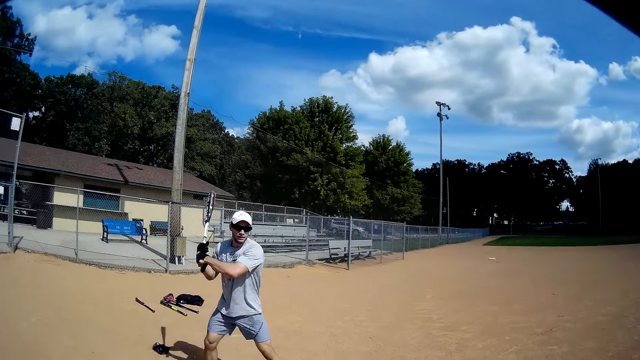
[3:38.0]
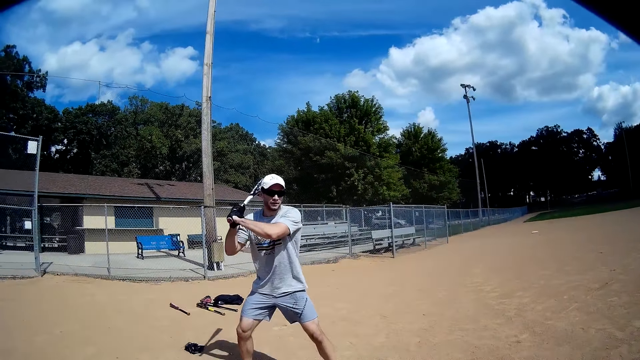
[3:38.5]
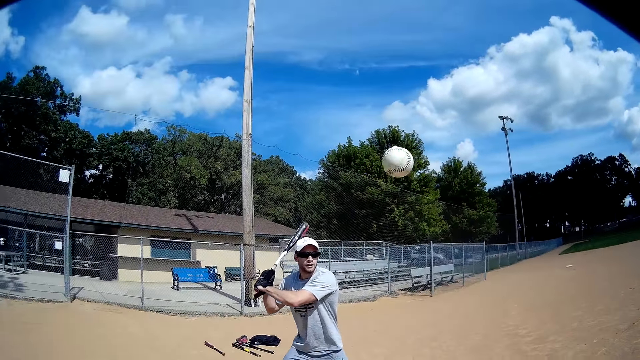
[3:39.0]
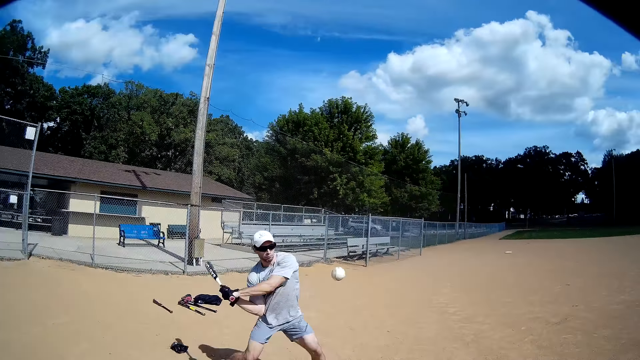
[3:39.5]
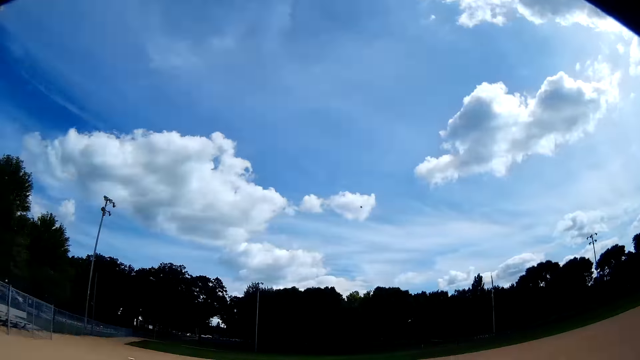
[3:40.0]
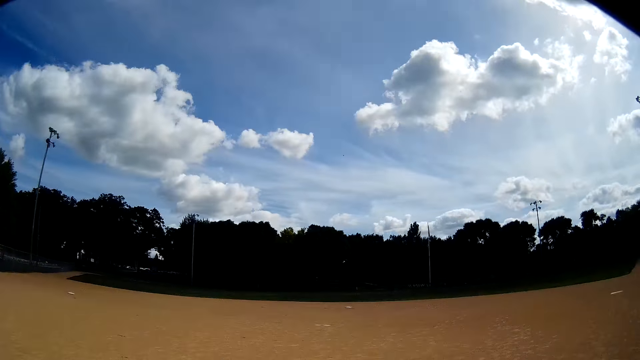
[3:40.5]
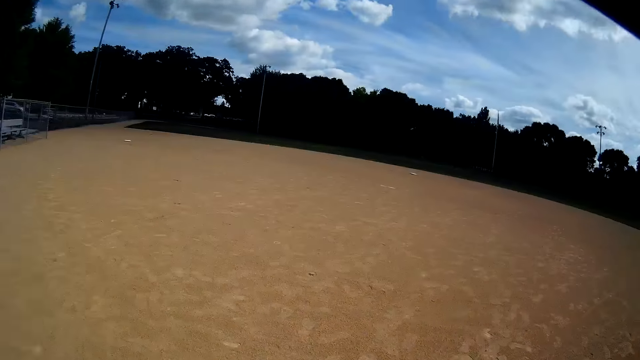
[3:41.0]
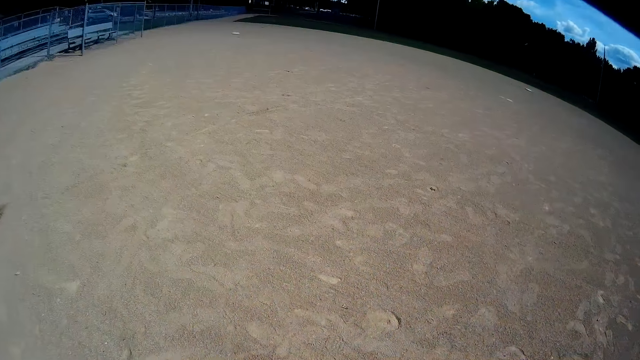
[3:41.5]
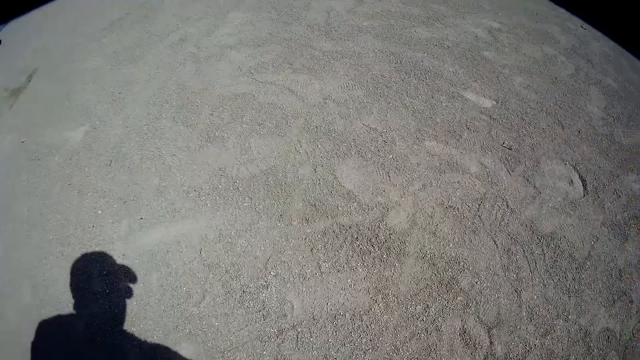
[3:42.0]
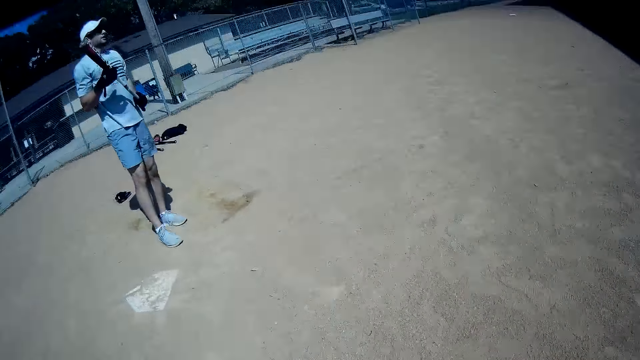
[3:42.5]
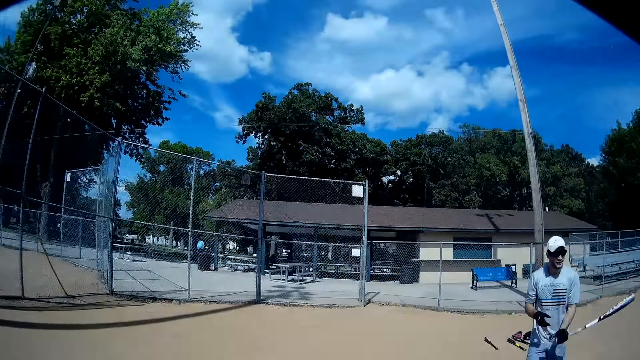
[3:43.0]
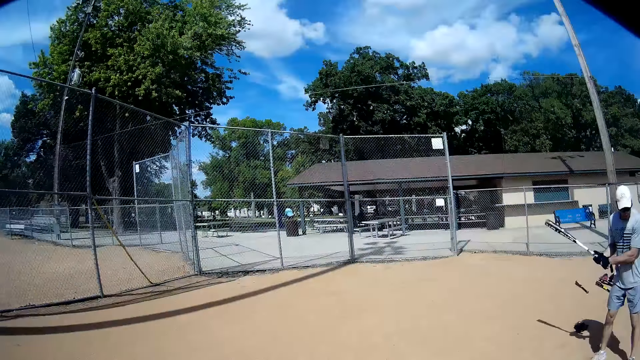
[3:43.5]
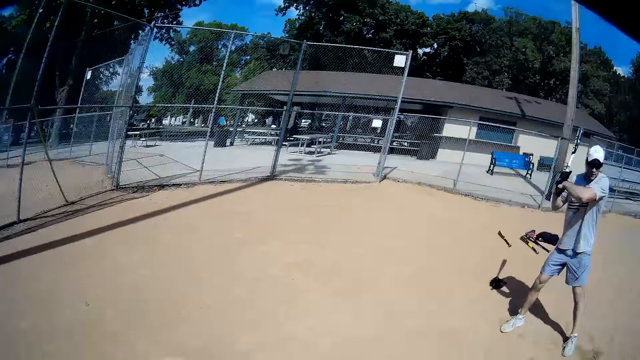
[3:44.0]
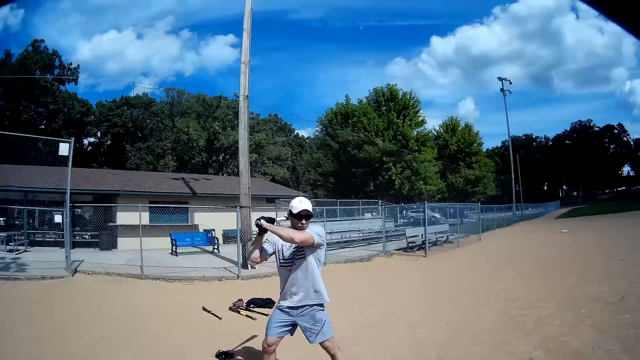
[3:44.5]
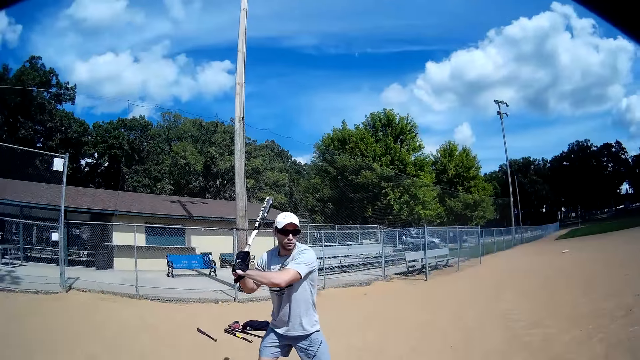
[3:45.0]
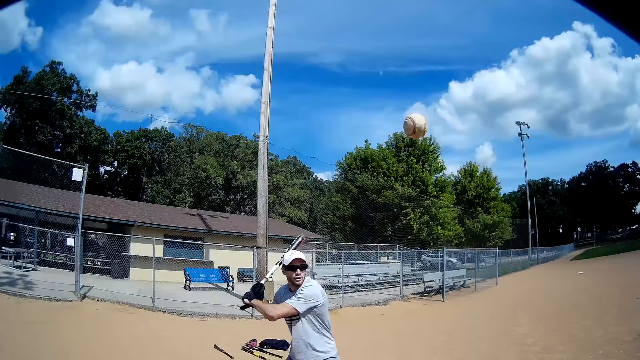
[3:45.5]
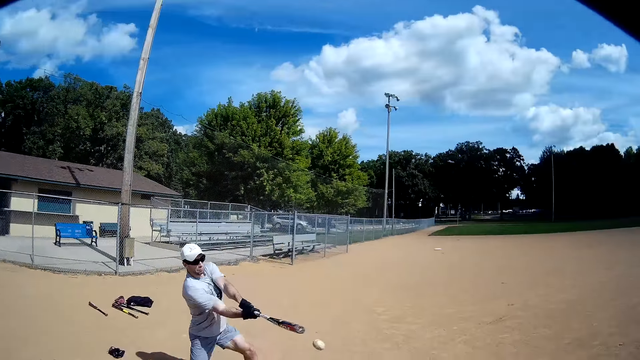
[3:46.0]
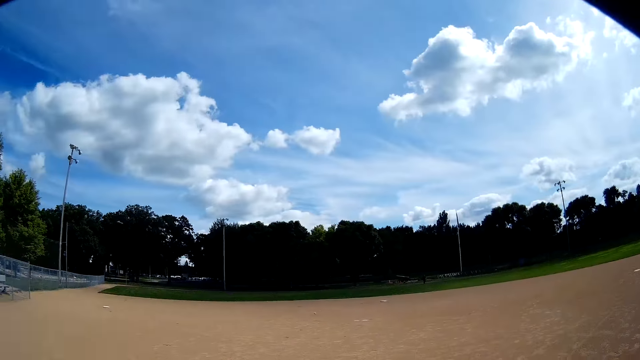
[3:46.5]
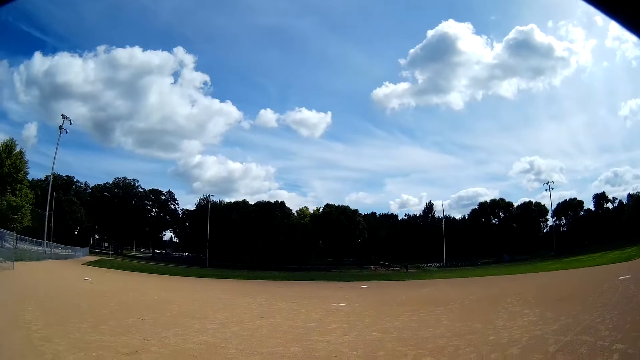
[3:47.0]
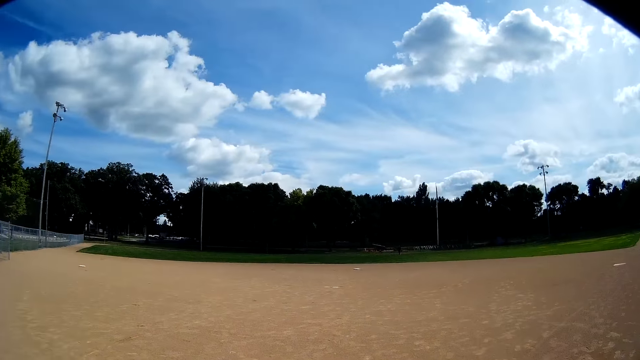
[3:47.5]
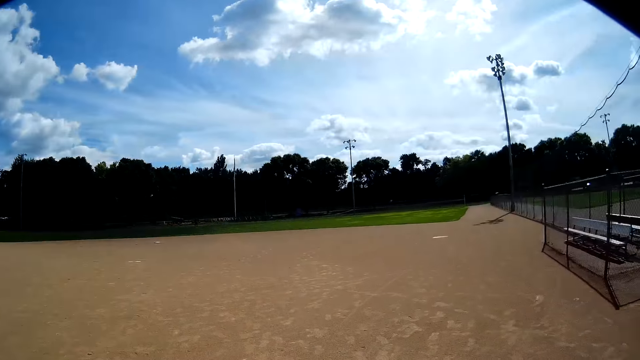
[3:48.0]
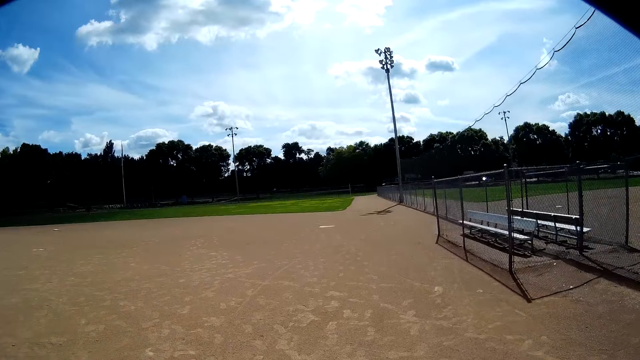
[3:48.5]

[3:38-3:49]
A man lifts the baseball bat. The camera wearer passes a baseball to the man. The man hits the baseball with the baseball bat. The man holds the baseball bat with both hands. The man pulls his hand off the baseball bat. The man lifts the baseball bat. The camera wearer passes a baseball to the man. The man hits the baseball with the baseball bat.

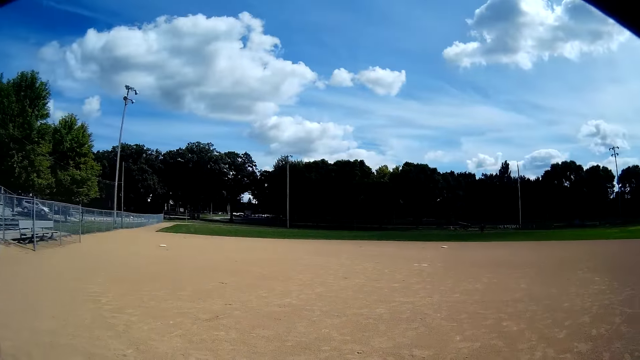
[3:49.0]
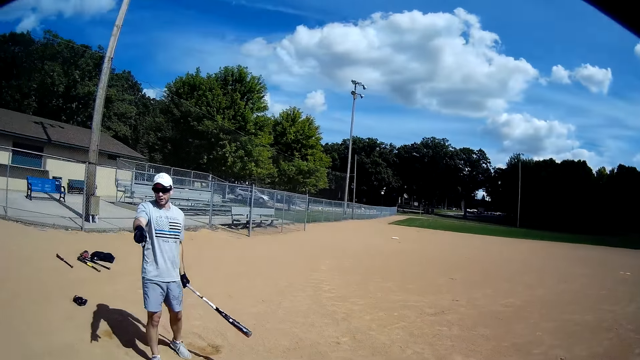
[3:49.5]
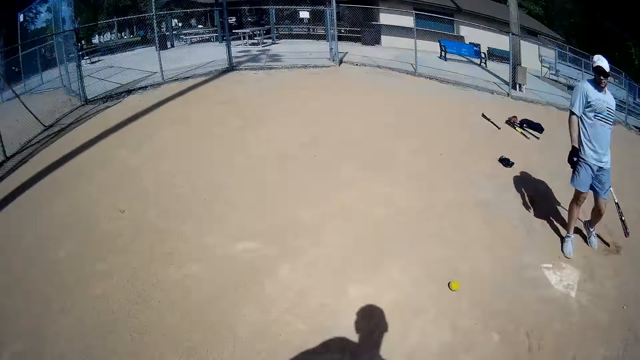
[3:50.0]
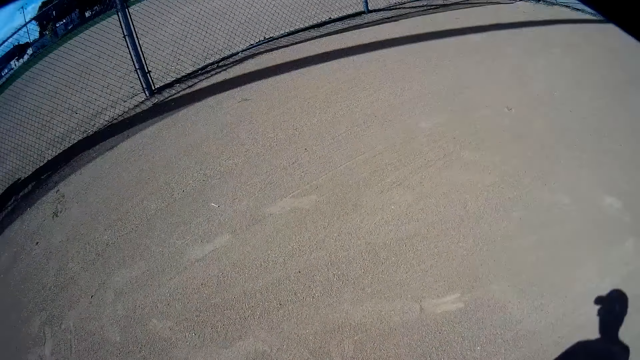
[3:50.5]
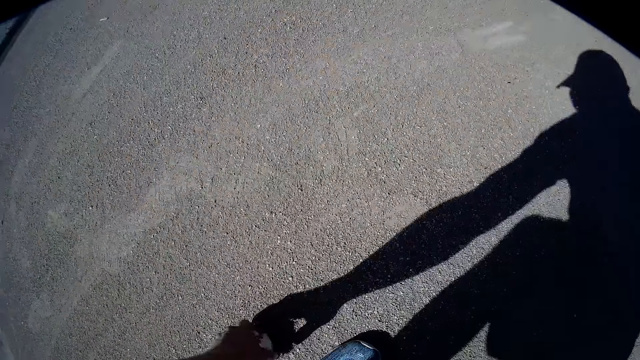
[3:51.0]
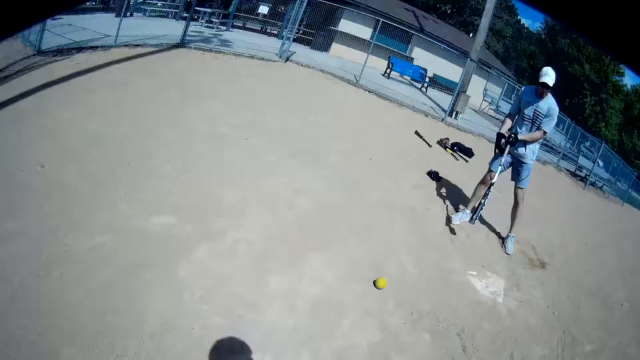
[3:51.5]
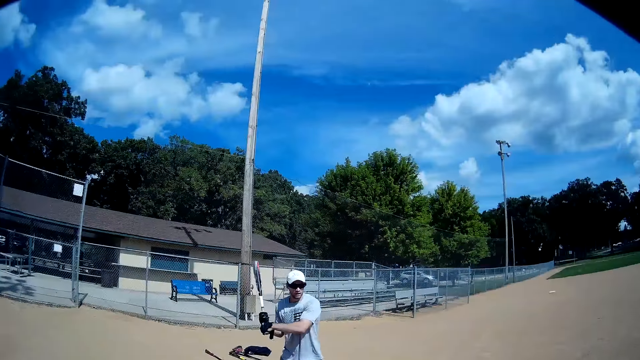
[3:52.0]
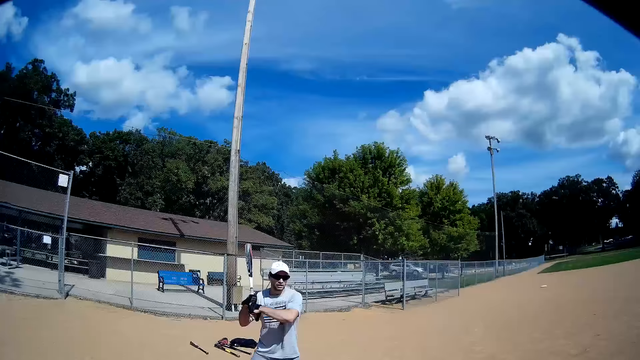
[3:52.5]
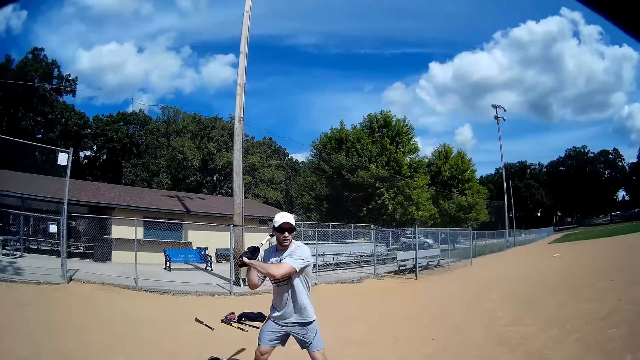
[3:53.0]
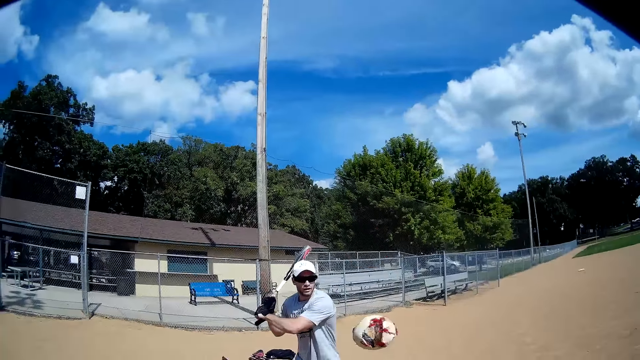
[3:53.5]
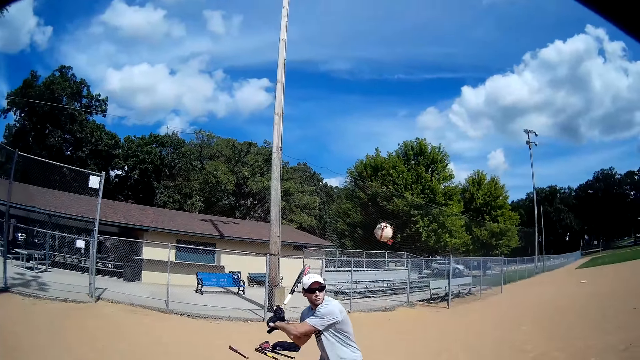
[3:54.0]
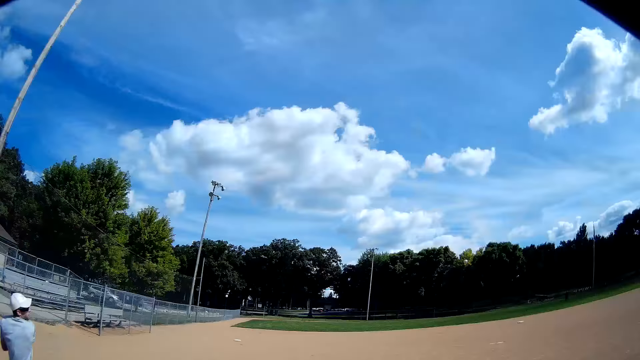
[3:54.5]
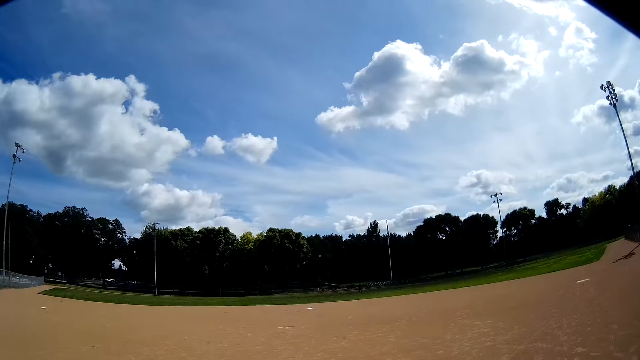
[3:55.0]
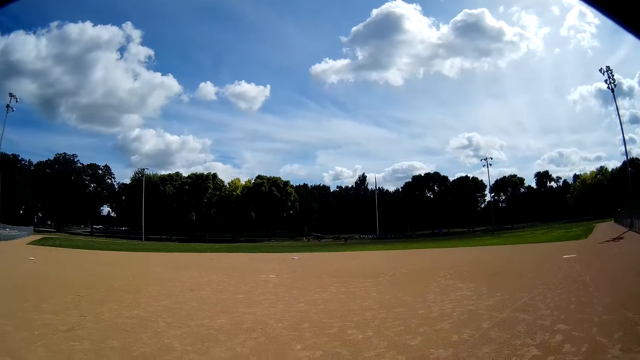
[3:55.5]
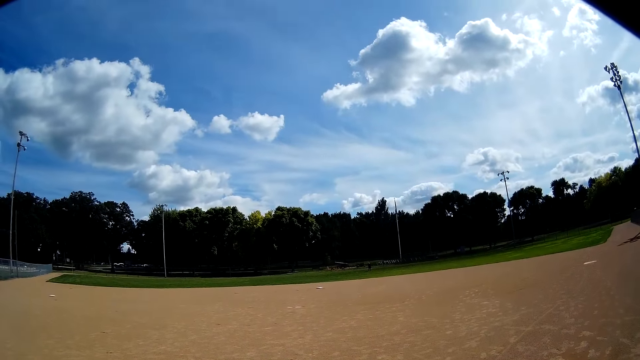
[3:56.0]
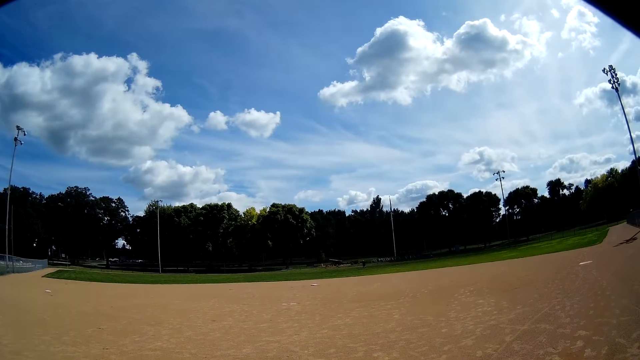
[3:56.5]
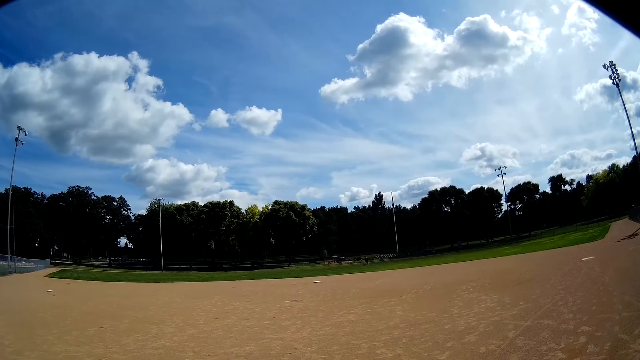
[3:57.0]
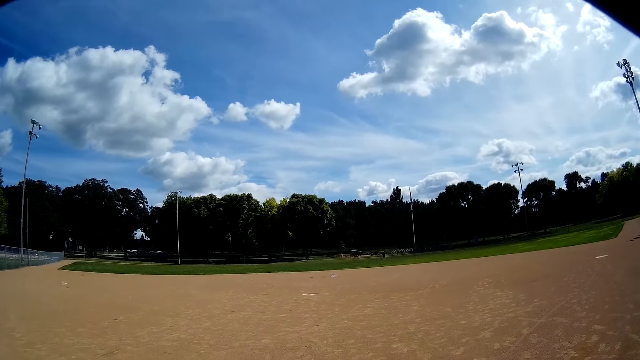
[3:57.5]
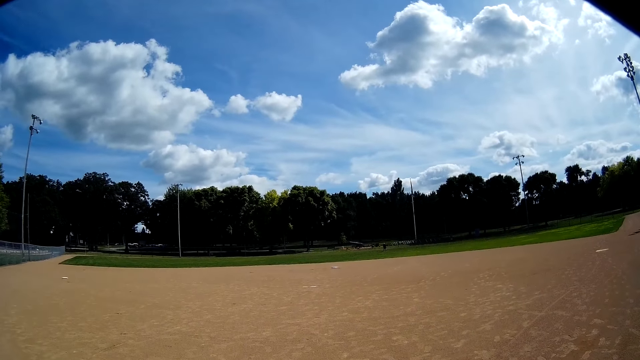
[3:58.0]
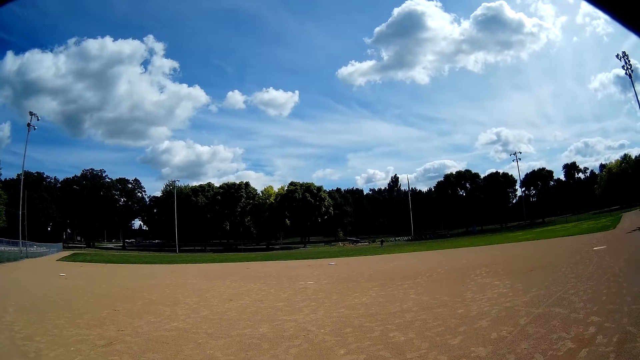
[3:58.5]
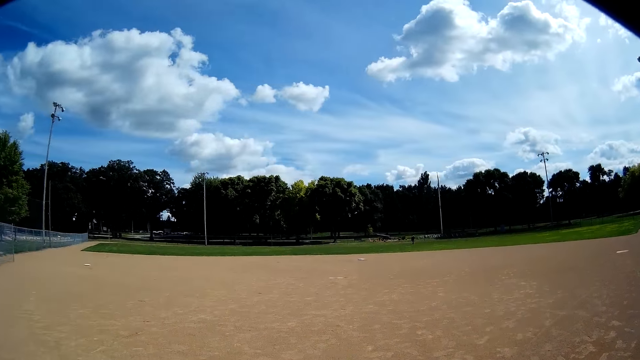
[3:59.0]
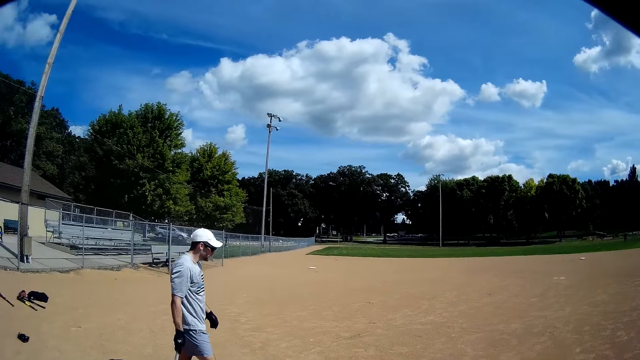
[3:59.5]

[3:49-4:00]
The camera wearer picks up a baseball from the ground with his left hand. A man lifts the baseball bat and puts the bat above his shoulder. The camera wearer passes a baseball to the man. The man hits the baseball with the baseball bat. The man walks around the field.
